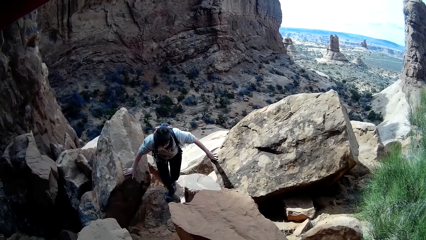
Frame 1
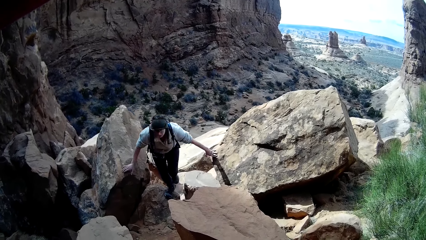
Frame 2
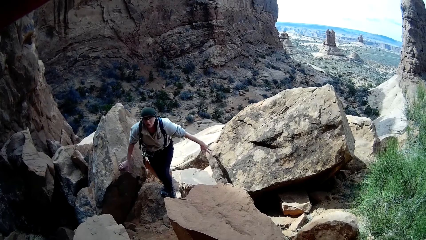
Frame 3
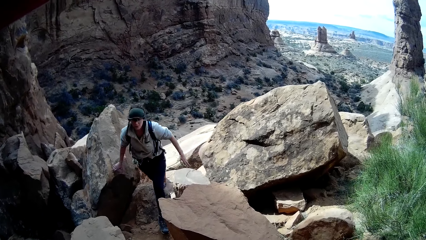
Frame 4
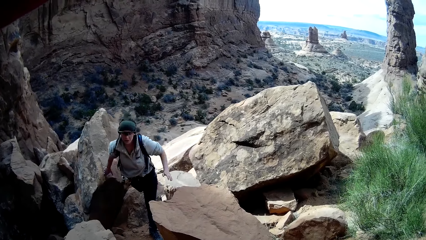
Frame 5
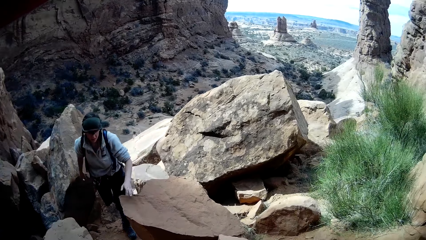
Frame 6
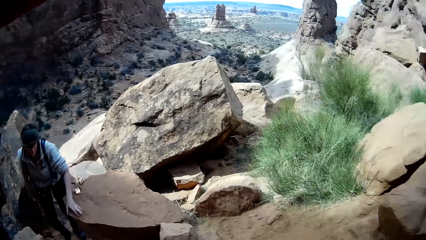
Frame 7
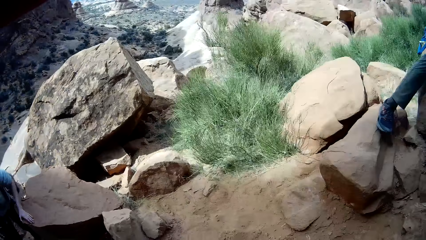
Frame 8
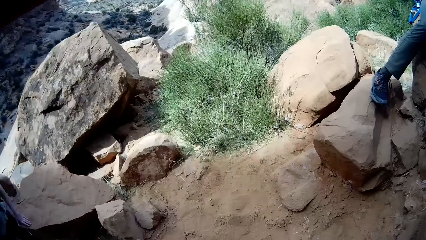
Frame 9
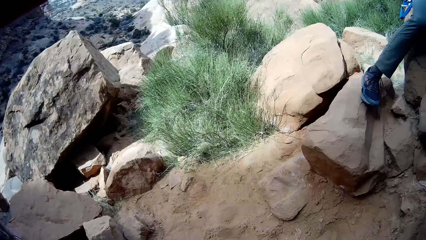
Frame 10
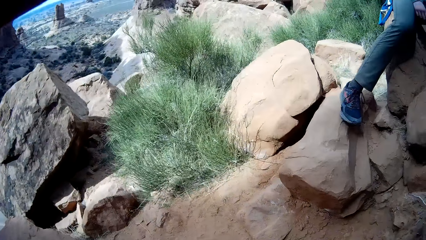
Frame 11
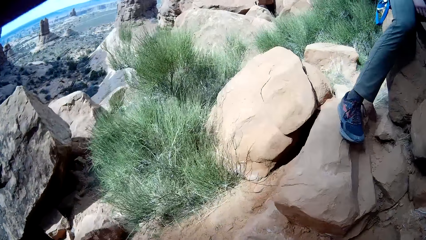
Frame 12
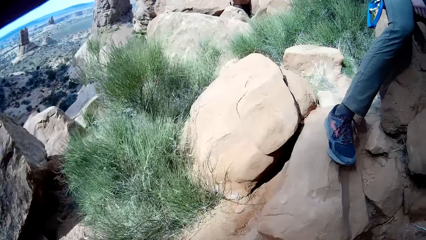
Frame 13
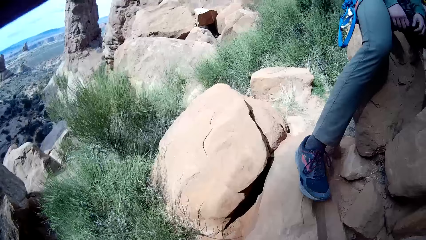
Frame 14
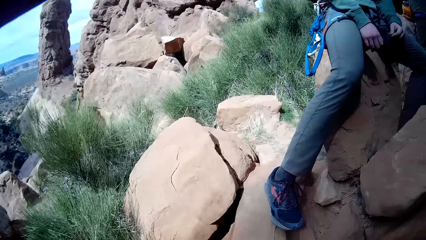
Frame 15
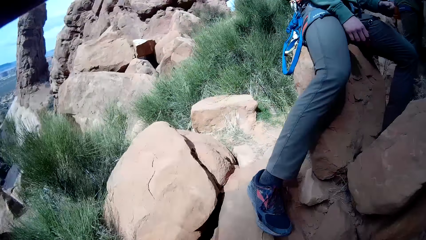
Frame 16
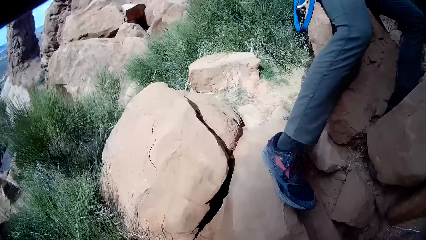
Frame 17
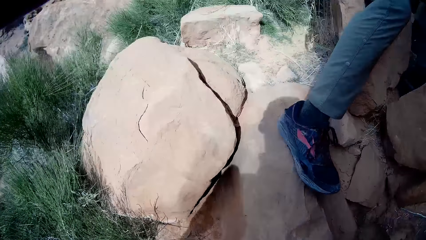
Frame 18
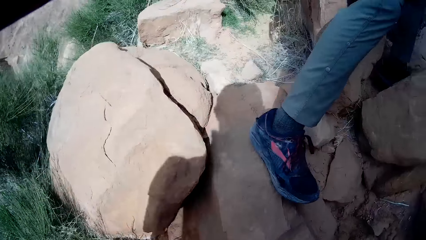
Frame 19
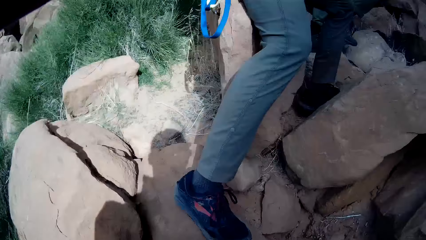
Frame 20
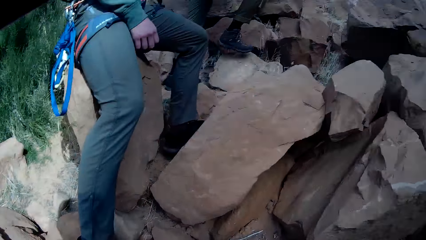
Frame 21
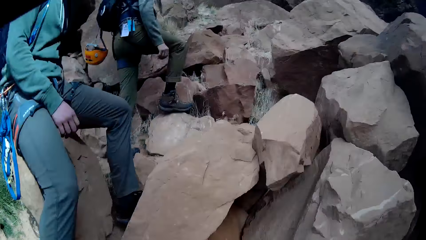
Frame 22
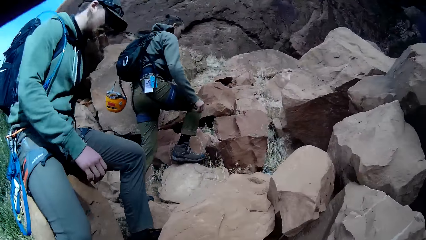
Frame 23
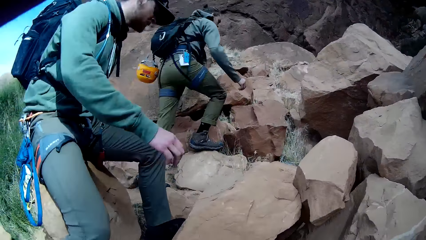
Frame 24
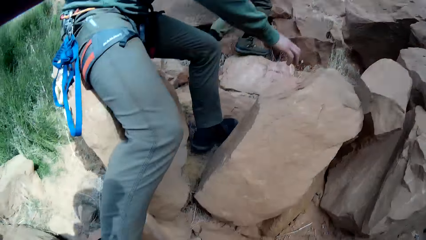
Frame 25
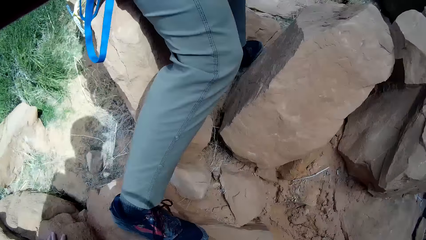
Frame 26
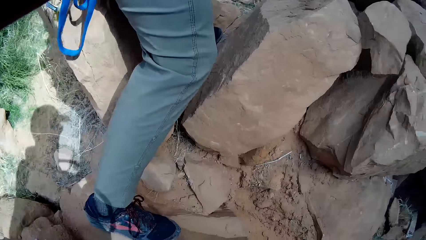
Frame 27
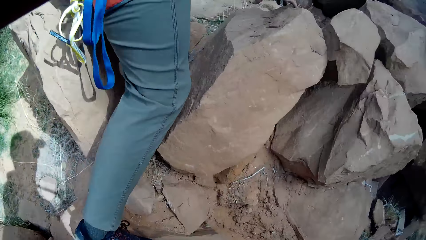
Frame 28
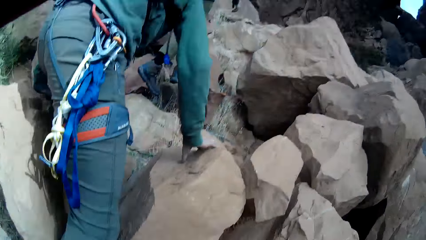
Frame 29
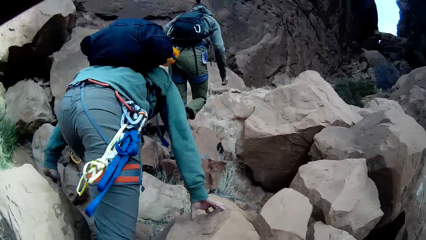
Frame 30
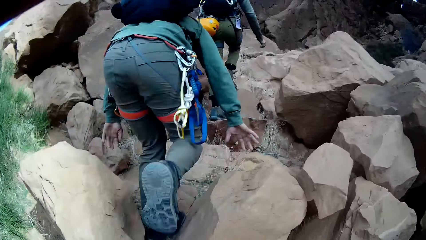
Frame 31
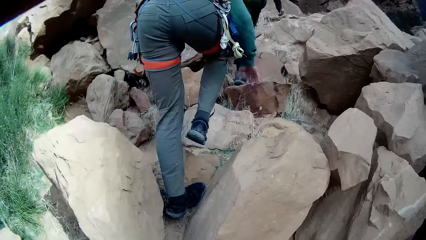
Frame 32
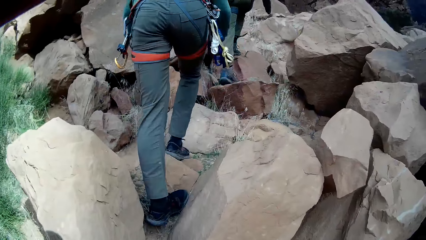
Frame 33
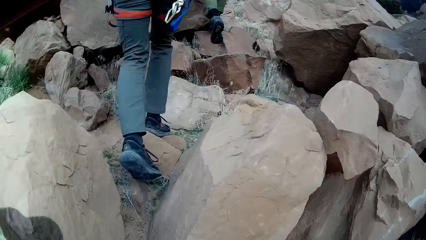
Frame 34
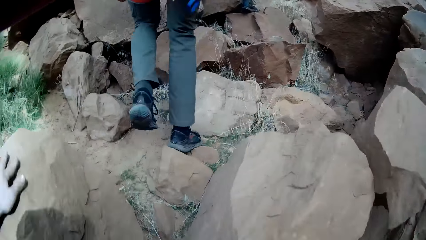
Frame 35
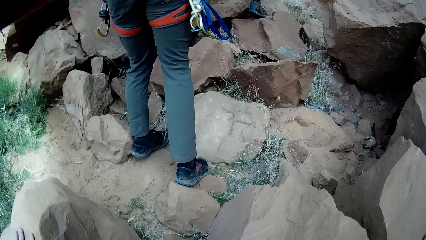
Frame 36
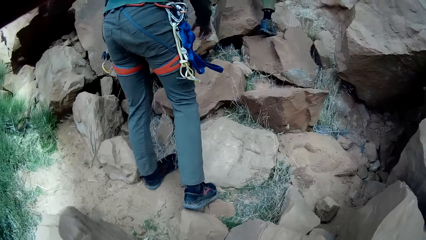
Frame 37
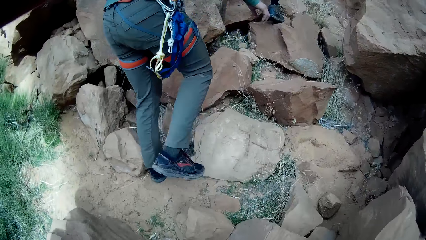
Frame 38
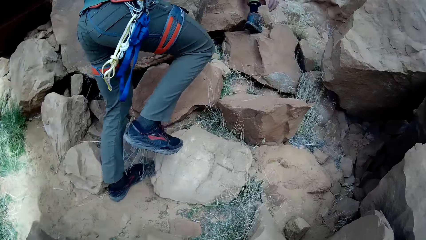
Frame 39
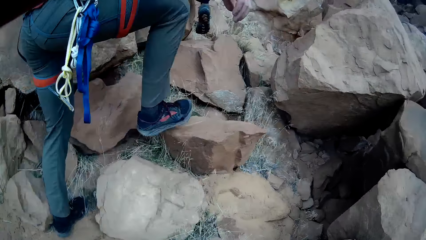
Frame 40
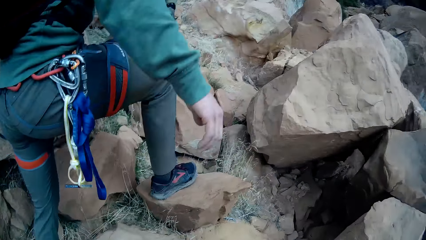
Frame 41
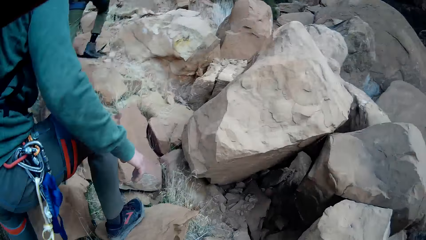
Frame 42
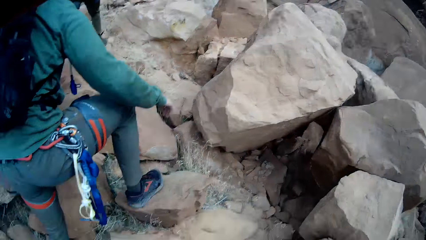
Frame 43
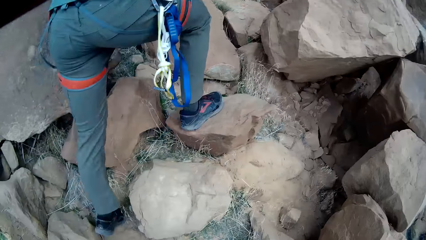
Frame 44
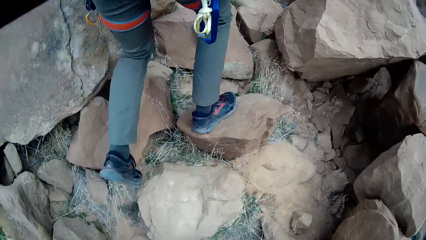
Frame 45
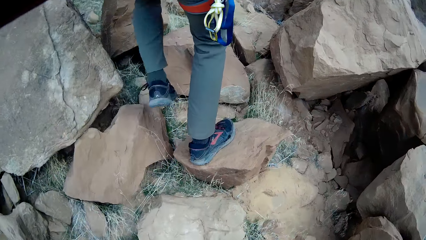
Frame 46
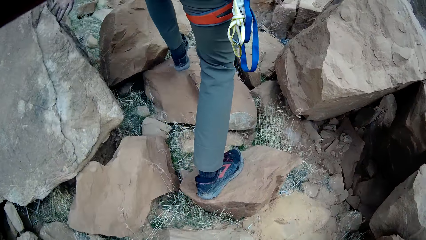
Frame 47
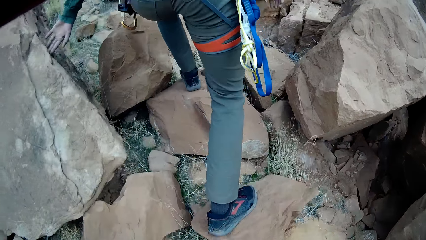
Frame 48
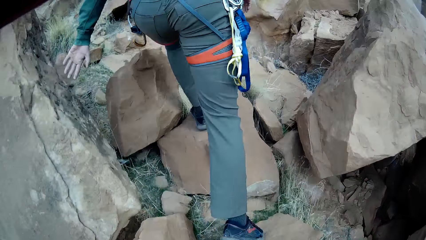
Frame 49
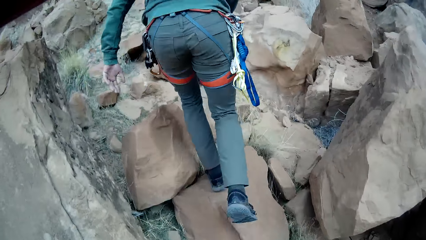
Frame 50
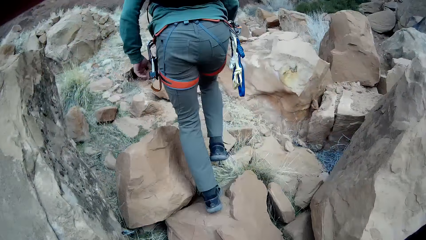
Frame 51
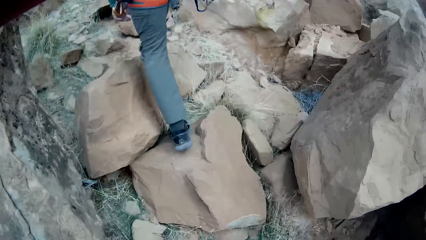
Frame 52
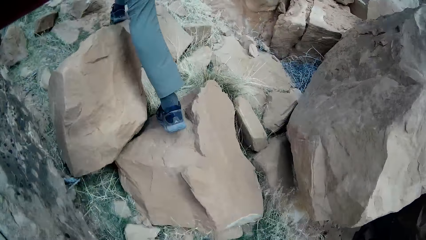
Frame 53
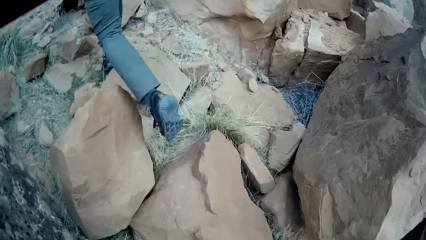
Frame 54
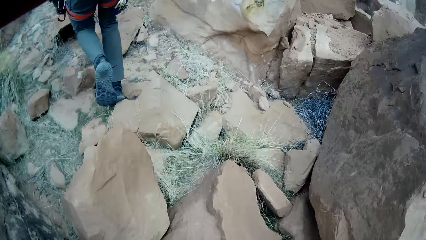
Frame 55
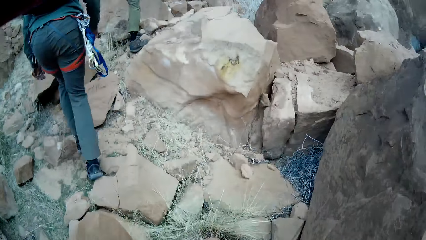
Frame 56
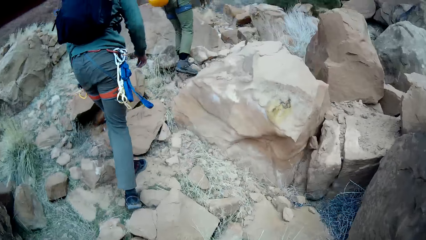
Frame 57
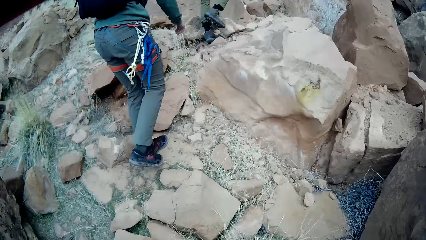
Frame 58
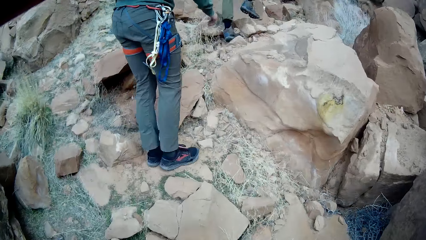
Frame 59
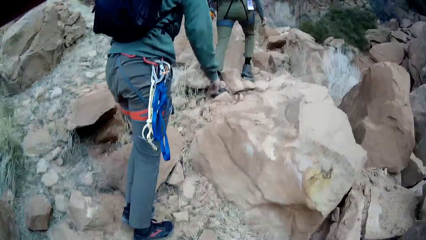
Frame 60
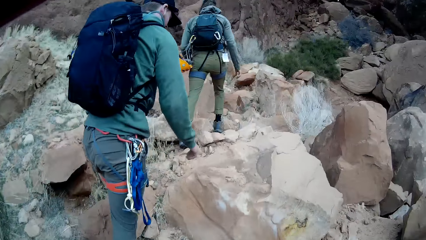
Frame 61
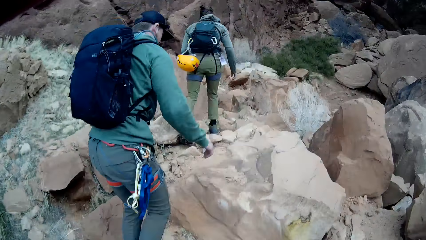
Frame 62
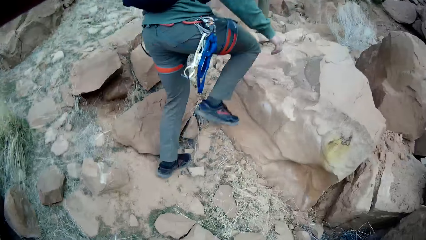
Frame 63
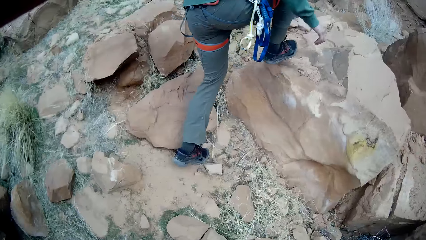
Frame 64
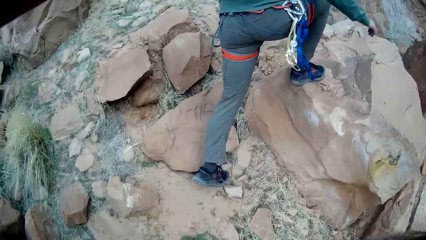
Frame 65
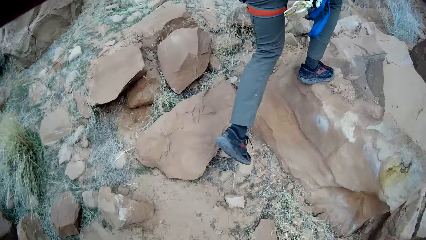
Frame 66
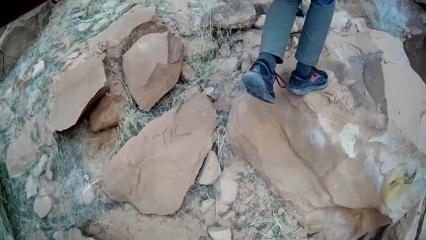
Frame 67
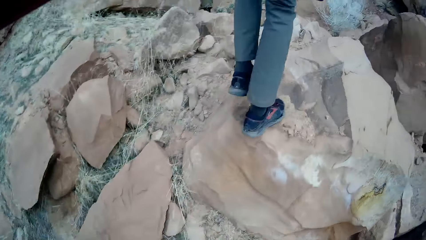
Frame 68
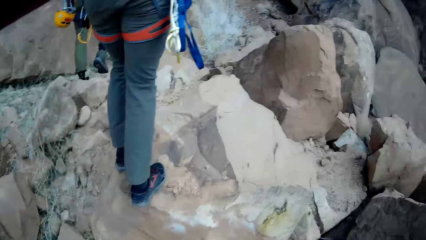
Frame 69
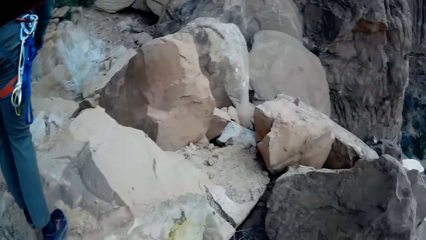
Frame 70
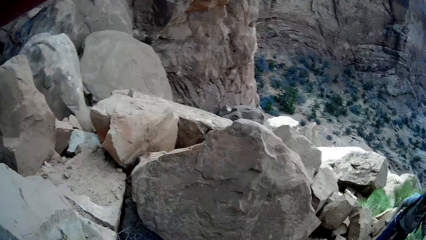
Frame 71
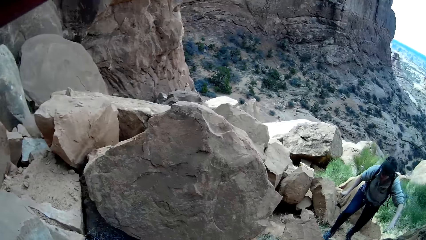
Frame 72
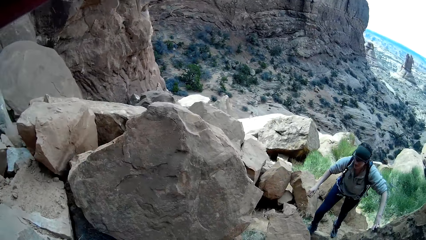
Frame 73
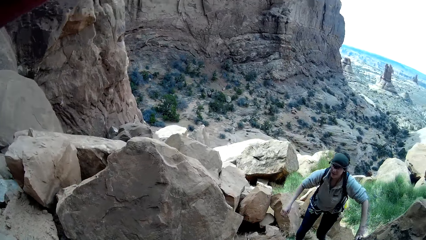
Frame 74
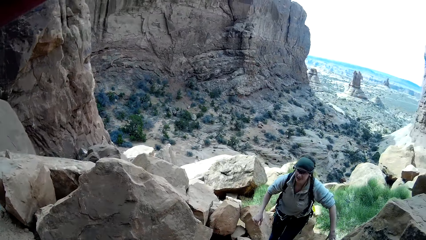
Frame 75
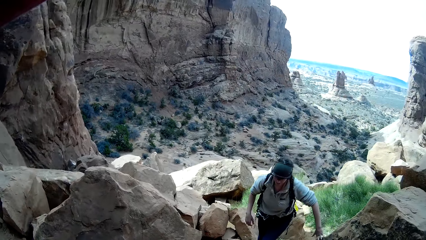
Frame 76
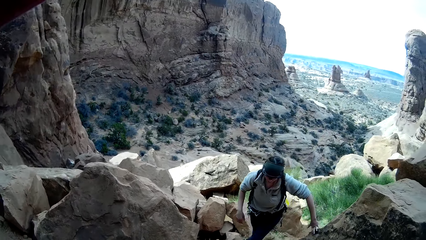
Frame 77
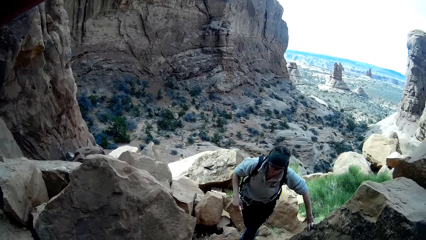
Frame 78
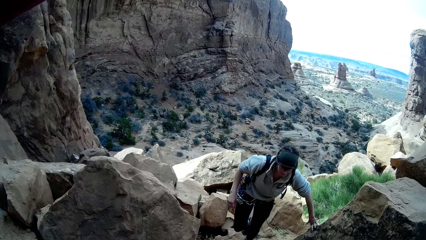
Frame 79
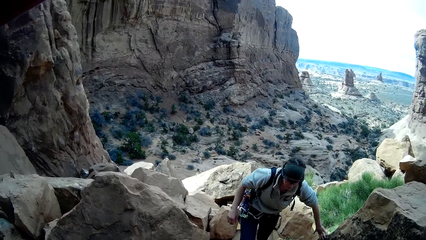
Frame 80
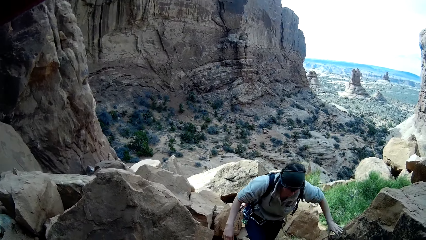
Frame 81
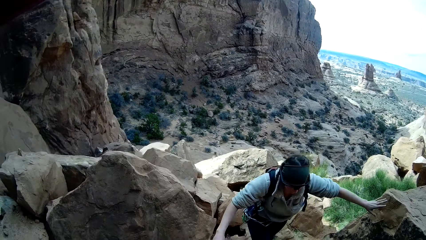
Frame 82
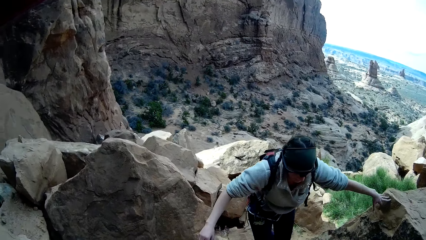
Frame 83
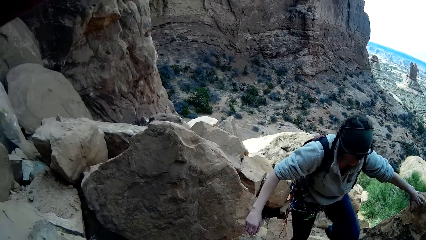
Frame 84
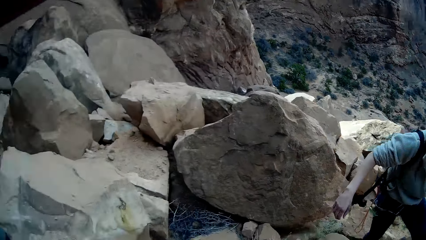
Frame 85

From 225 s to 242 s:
The camera wearer looks around the rocky mountain. A lady climbs the rocky mountain. A person climbs on the rocky mountain. The camera wearer looks behind. Another person climbs on the rocky mountain.
